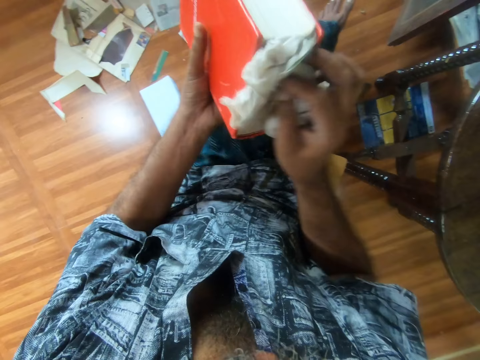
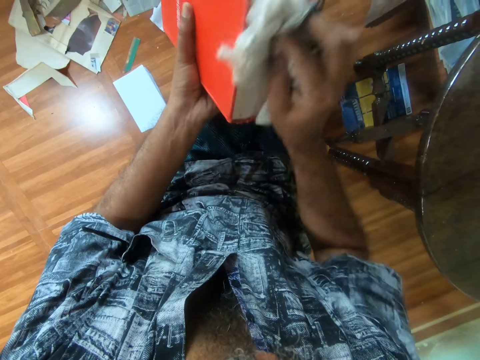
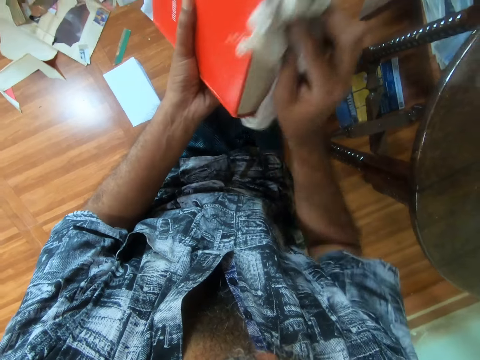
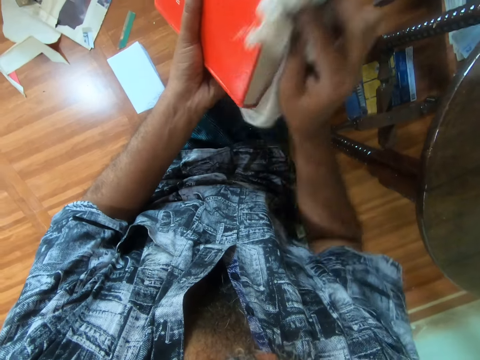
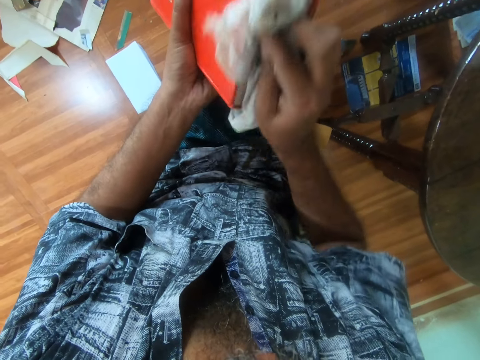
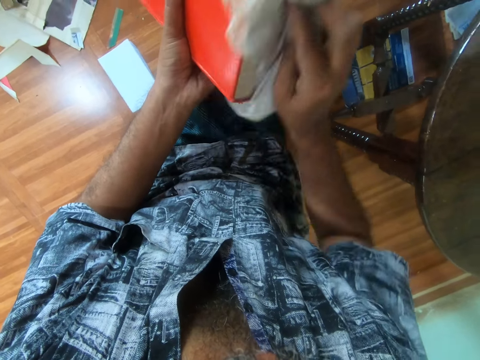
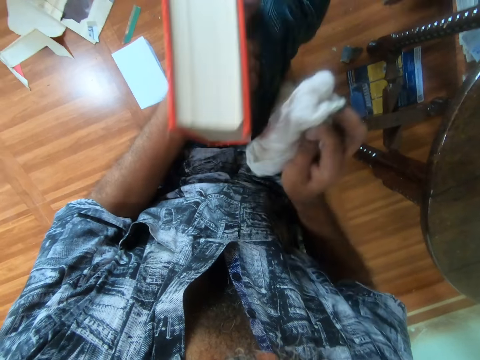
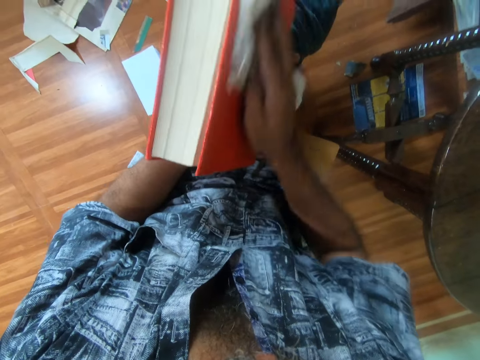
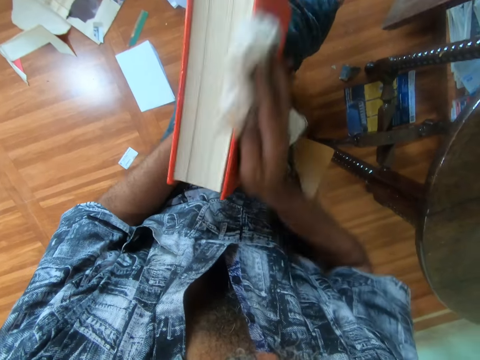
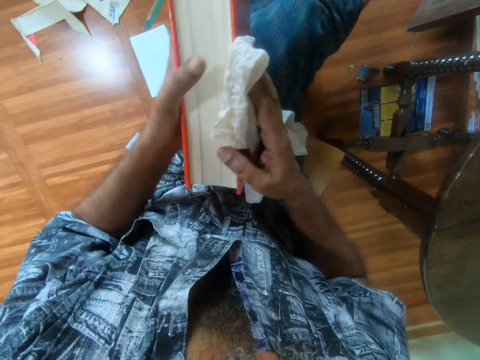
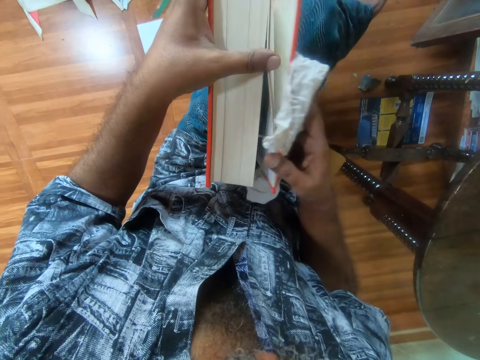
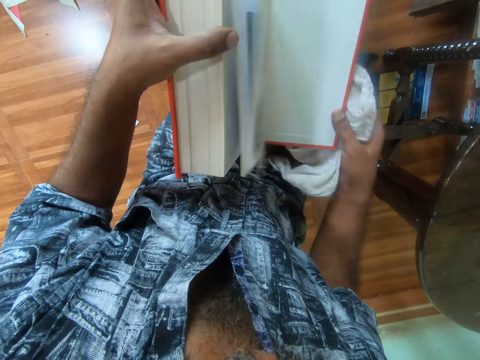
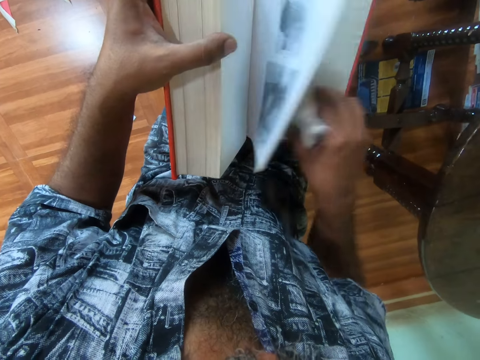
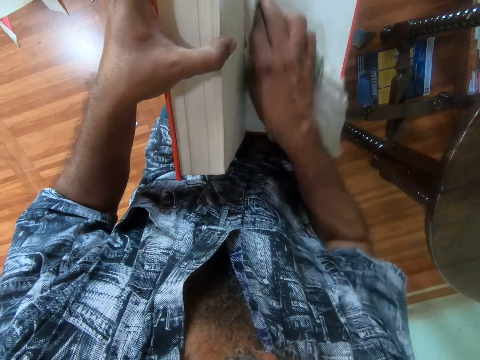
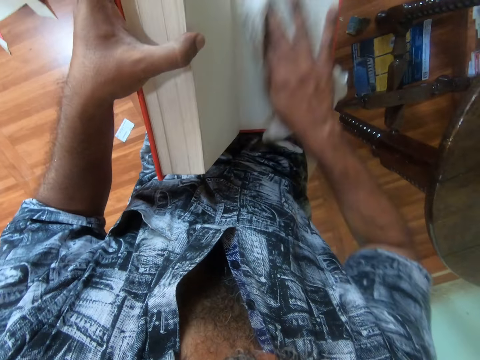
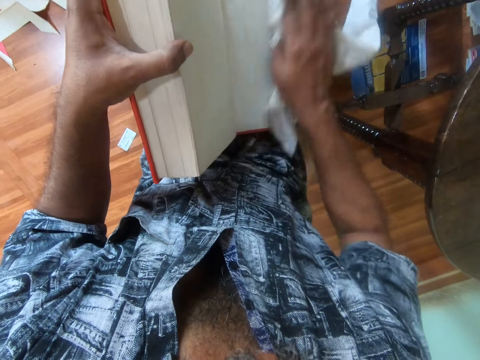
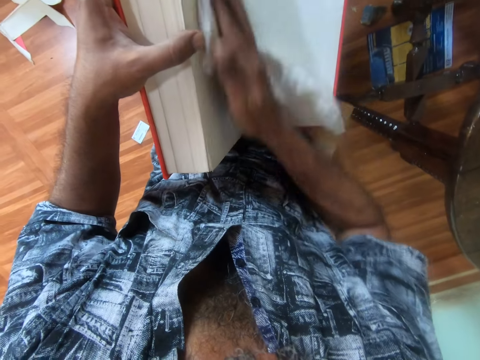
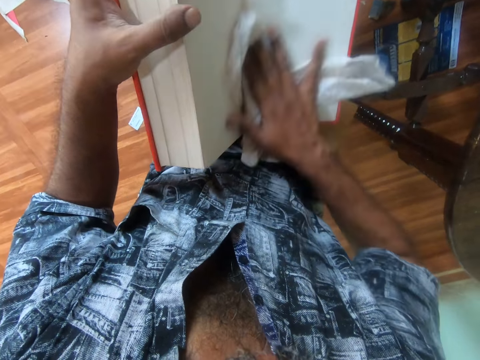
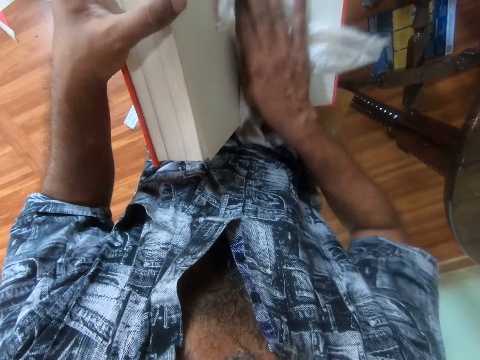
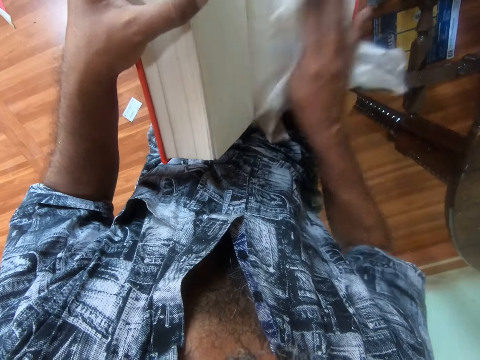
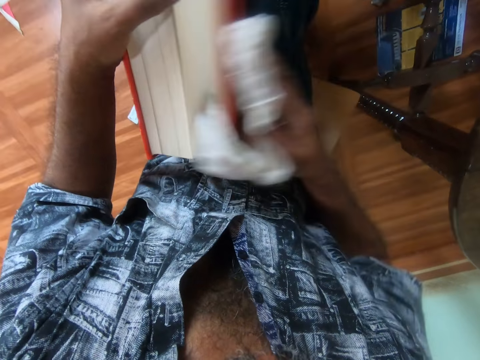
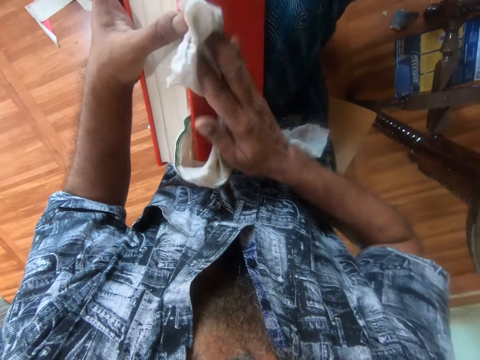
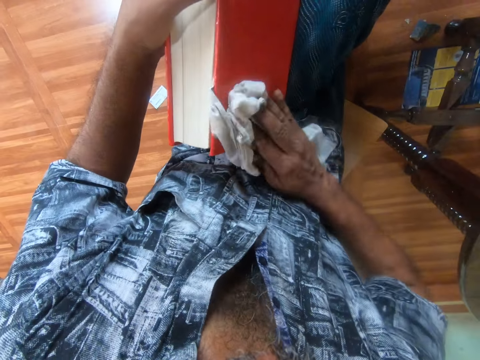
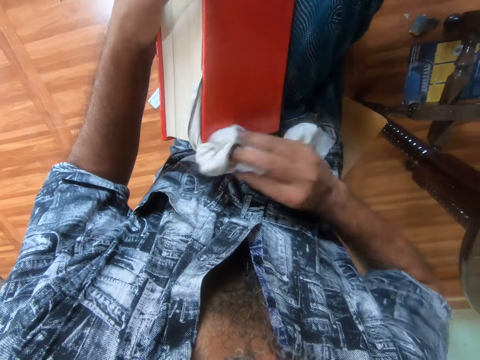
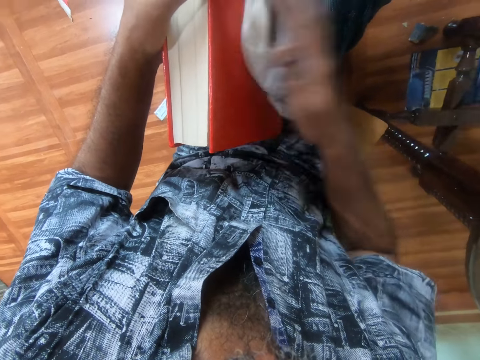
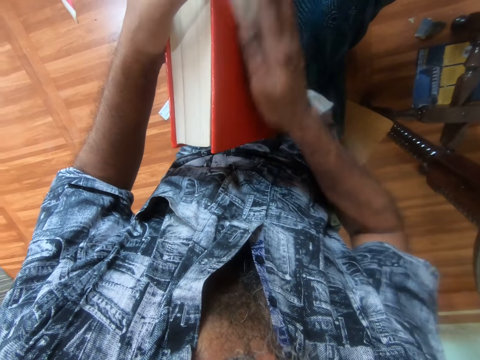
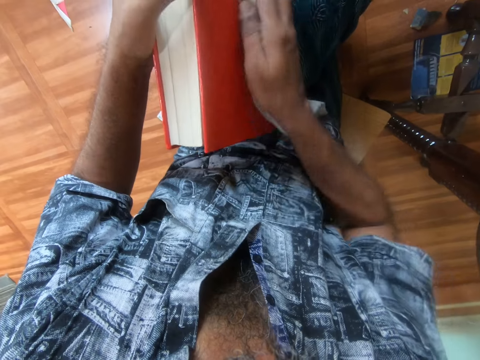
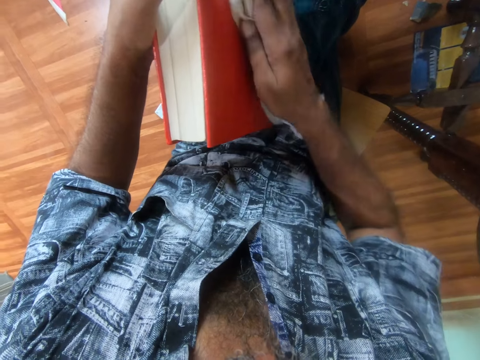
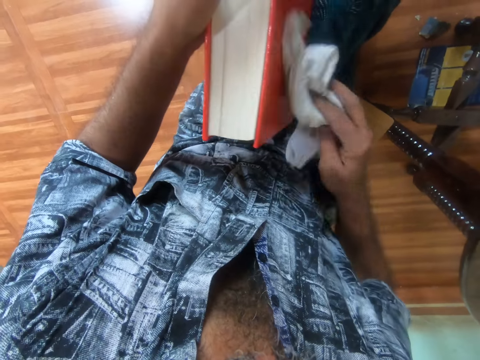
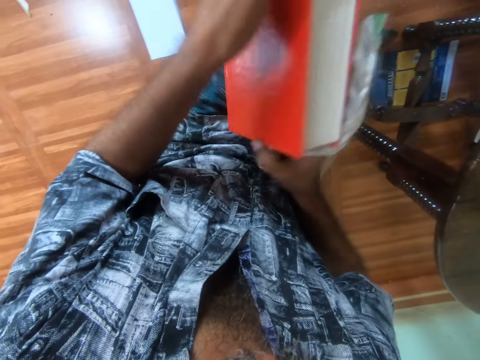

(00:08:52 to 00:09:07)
The camera wearer rotates the book in hand. He opens the book on his laps with both hands. He flips pages of the book. He wipes the back page of the book on his lap with the napkin in his right hand. He closes the book on his laps with his right hand. He wipes the book on his lap with the napkin in his right hand.

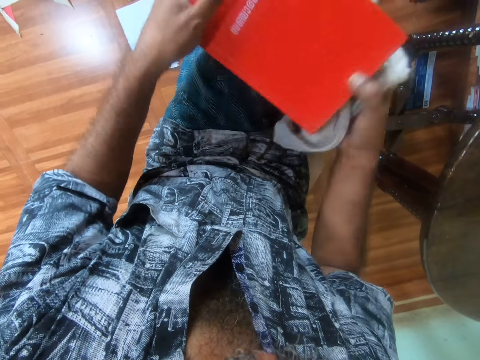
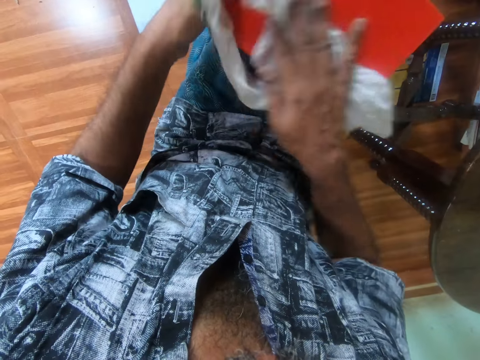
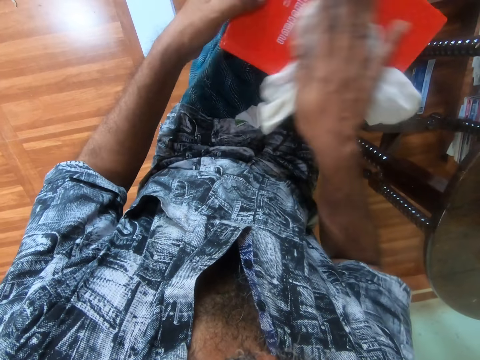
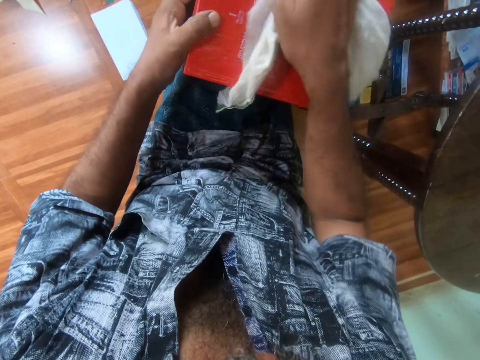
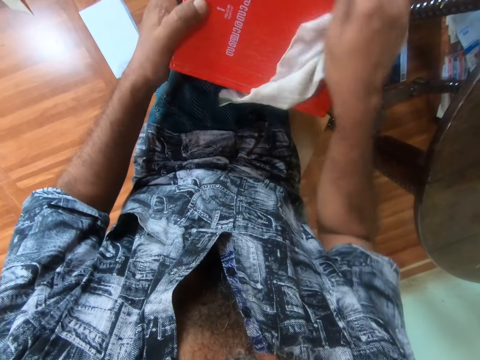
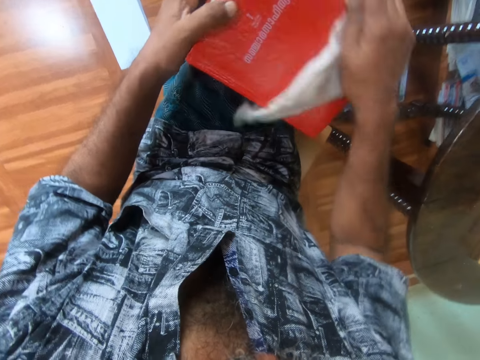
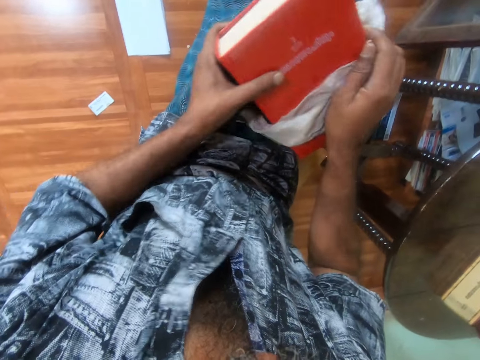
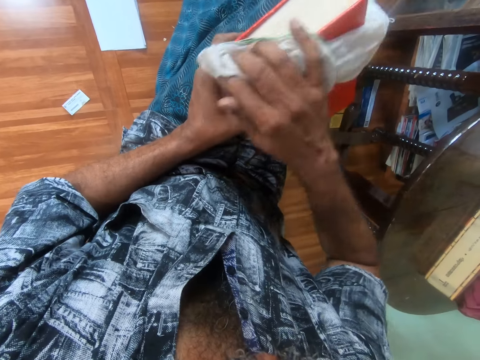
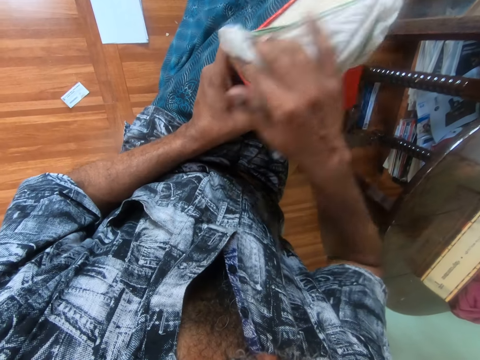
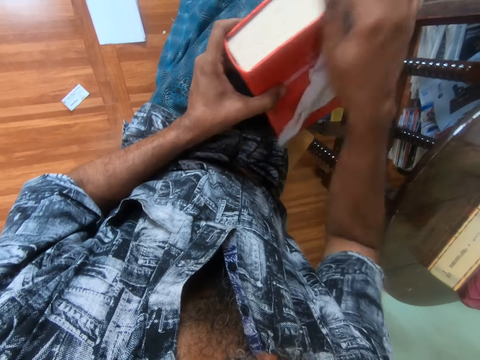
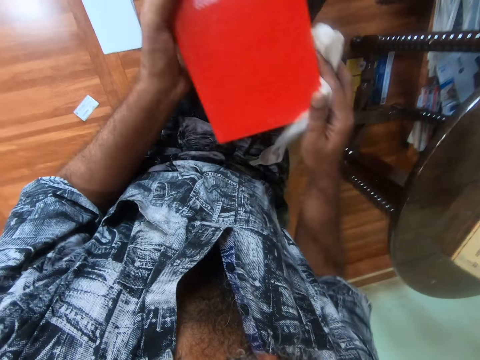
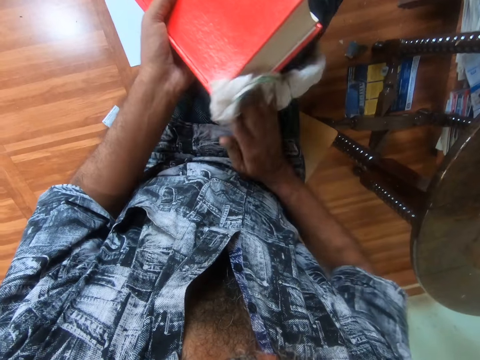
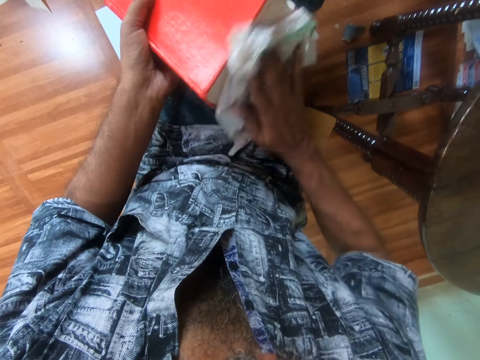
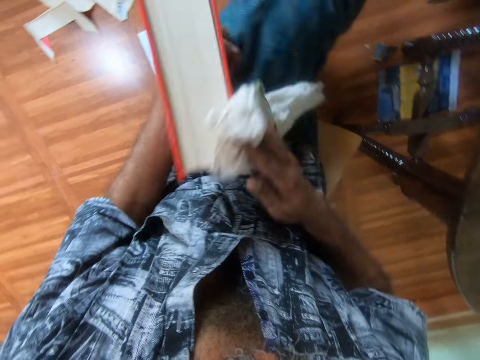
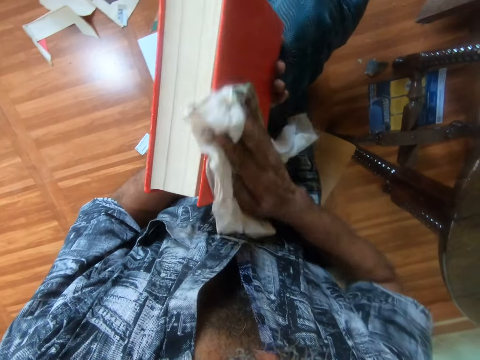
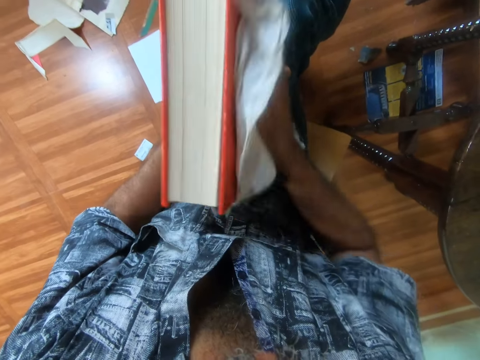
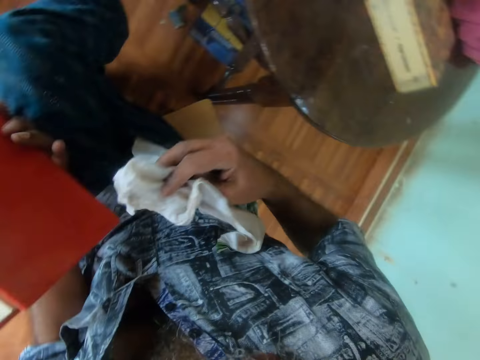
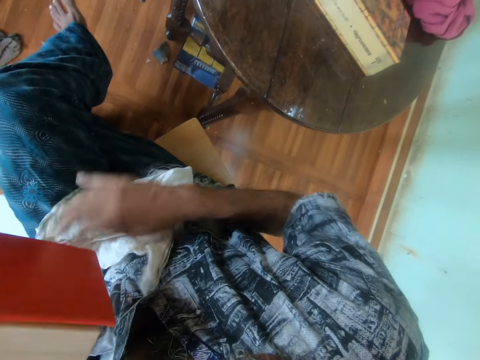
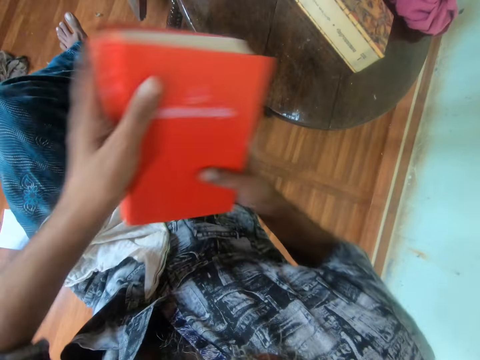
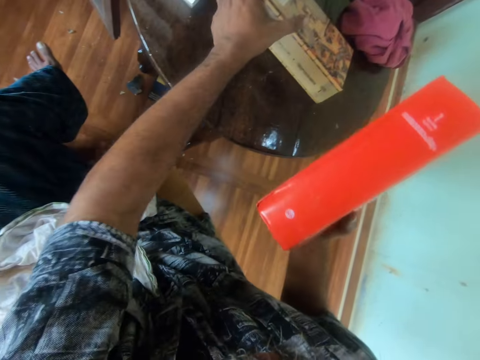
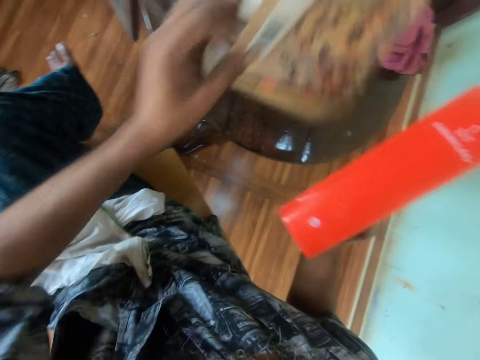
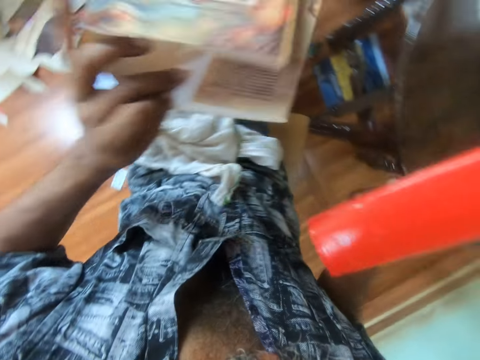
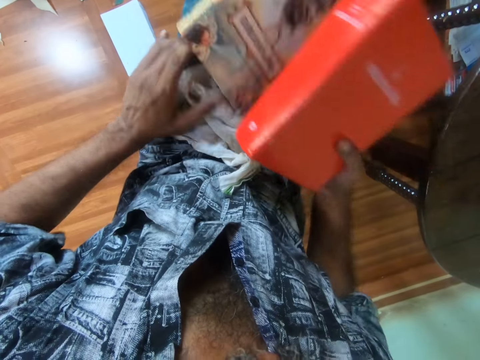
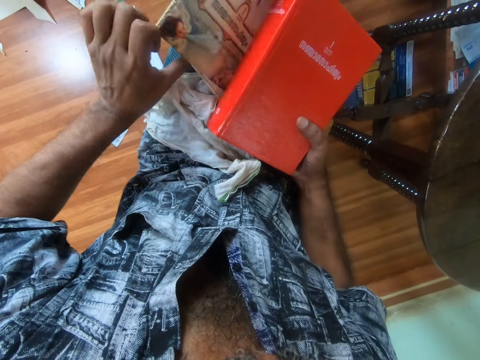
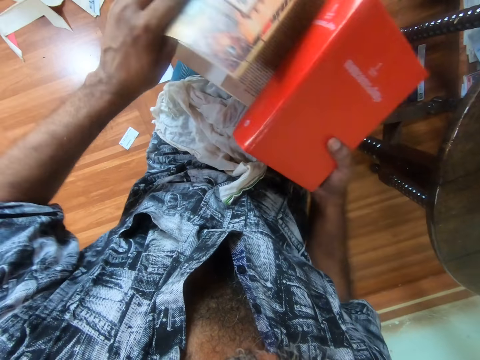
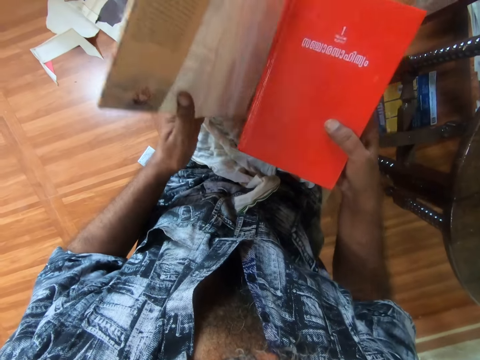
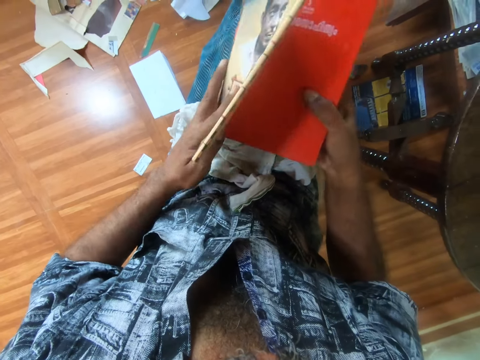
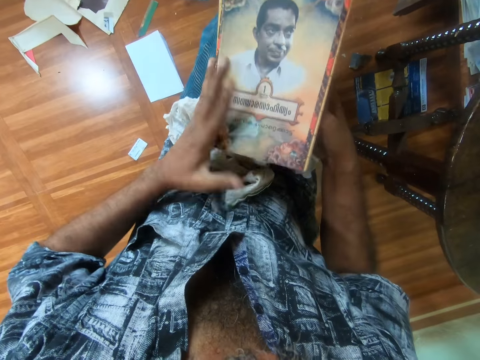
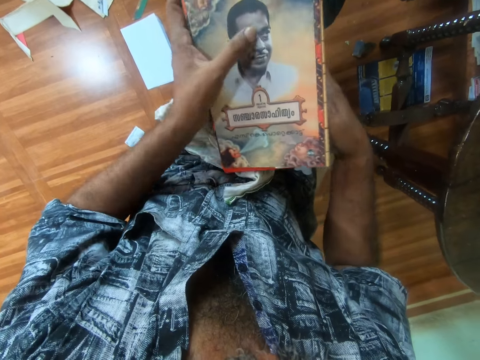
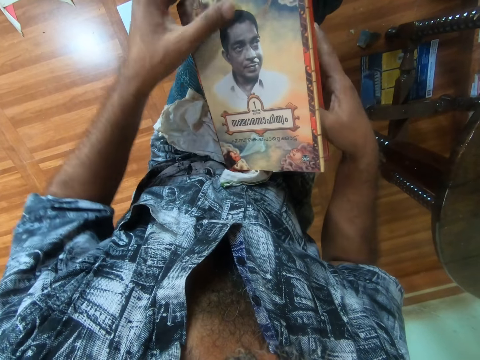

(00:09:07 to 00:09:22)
The camera wearer rotates the book in hand. He drops the book on his laps with his right hand. He picks up a book cover on a table with his left hand. He covers the book with the book cover with his hands. He fixes the book cover on the book.
